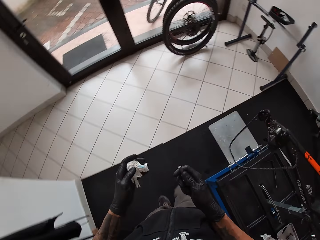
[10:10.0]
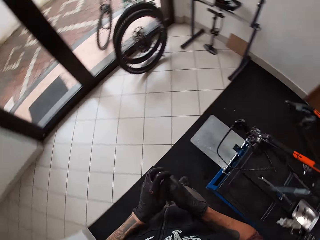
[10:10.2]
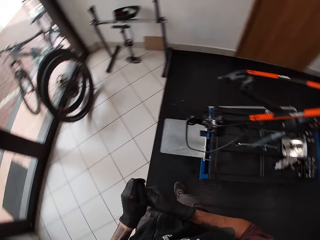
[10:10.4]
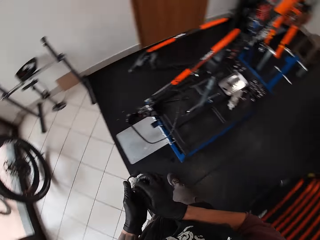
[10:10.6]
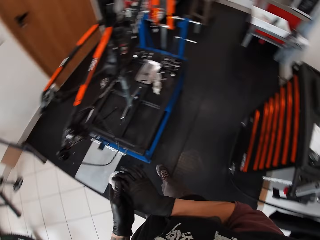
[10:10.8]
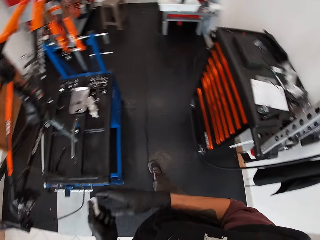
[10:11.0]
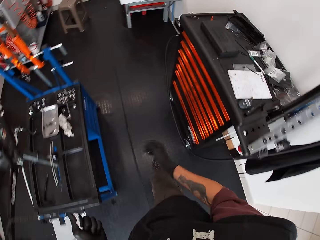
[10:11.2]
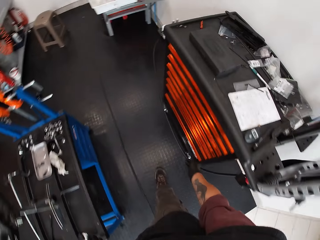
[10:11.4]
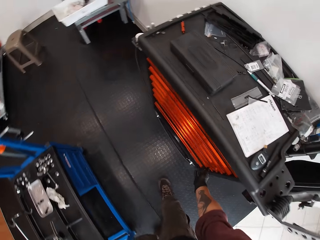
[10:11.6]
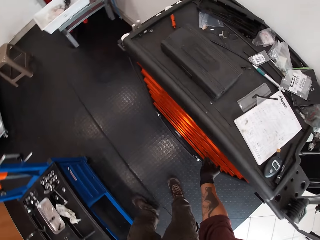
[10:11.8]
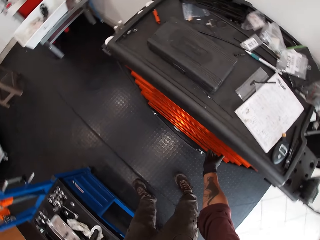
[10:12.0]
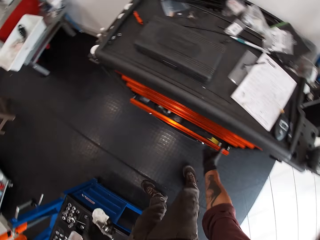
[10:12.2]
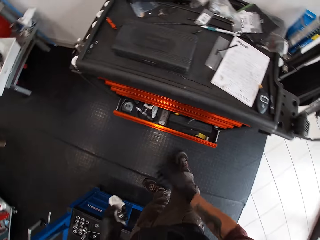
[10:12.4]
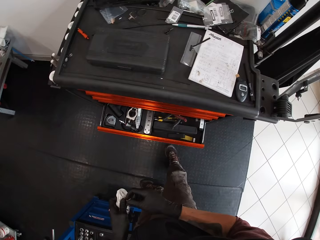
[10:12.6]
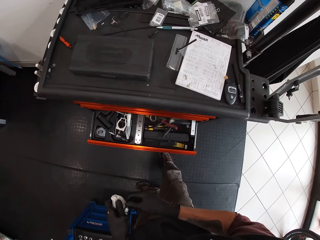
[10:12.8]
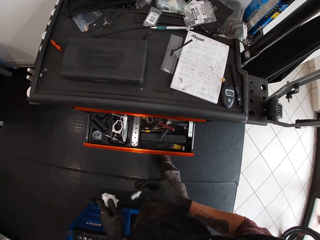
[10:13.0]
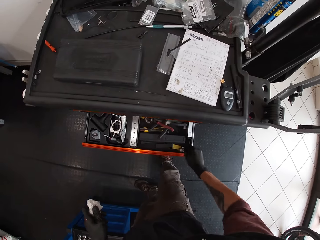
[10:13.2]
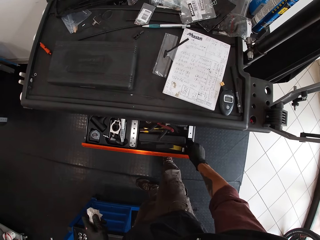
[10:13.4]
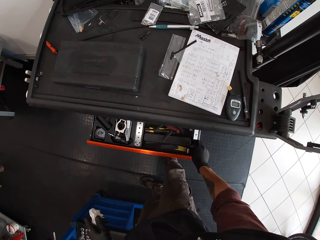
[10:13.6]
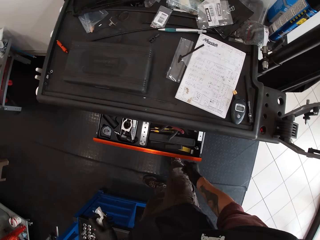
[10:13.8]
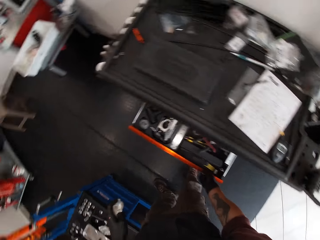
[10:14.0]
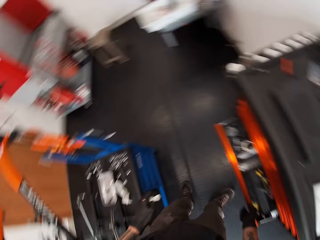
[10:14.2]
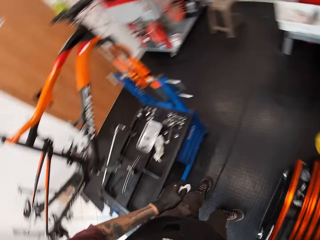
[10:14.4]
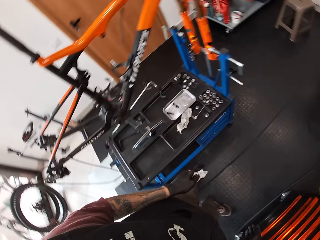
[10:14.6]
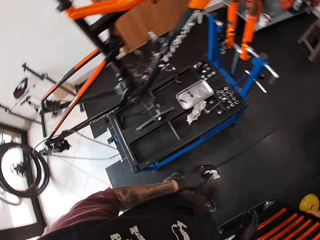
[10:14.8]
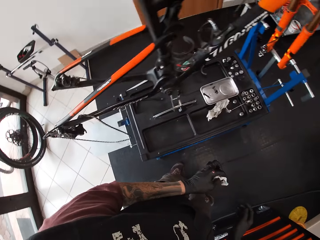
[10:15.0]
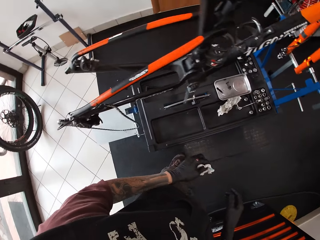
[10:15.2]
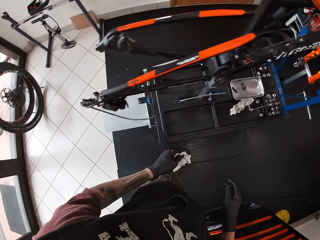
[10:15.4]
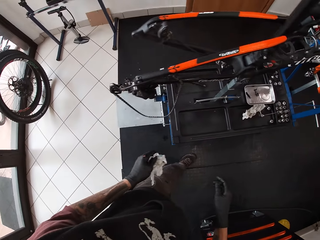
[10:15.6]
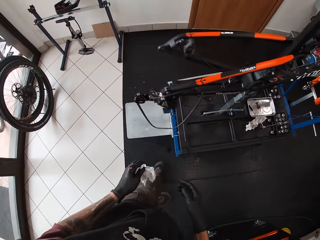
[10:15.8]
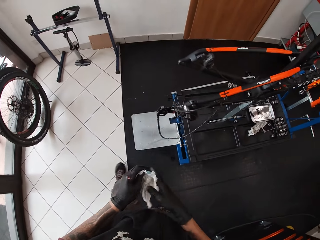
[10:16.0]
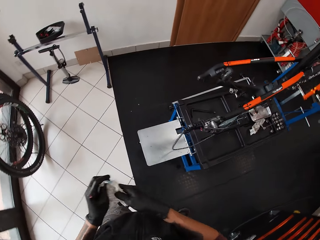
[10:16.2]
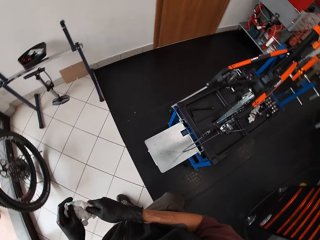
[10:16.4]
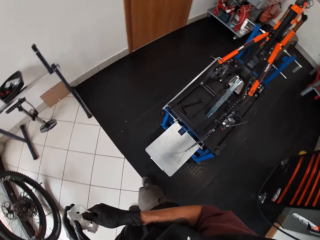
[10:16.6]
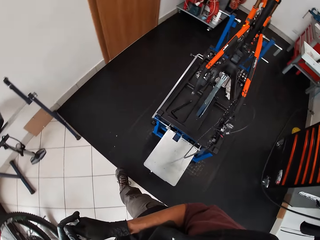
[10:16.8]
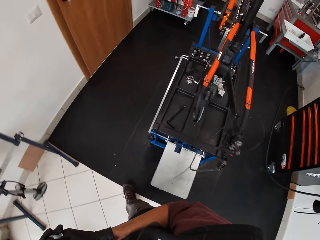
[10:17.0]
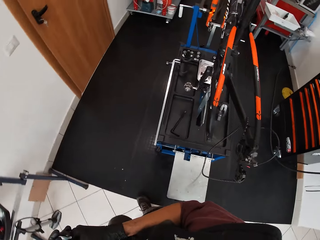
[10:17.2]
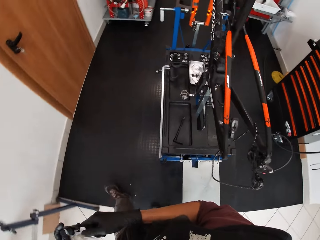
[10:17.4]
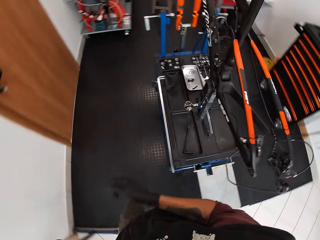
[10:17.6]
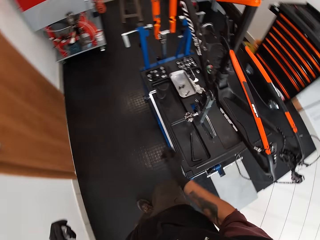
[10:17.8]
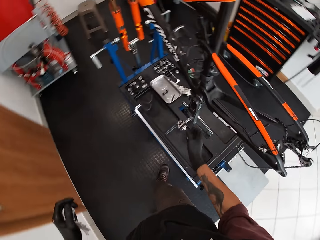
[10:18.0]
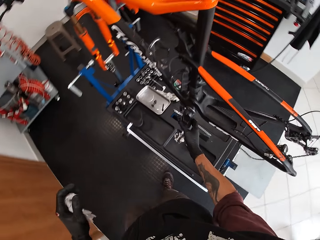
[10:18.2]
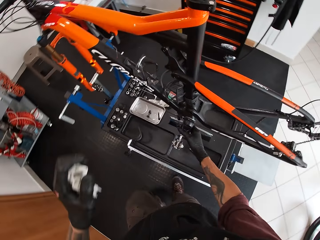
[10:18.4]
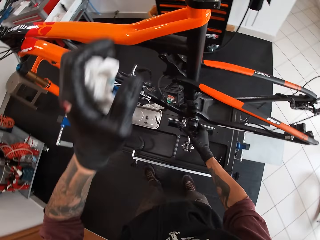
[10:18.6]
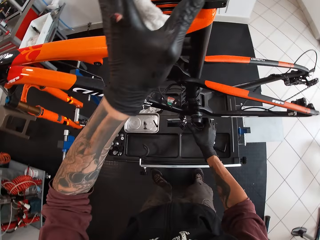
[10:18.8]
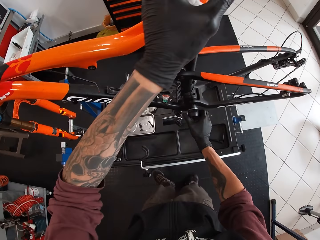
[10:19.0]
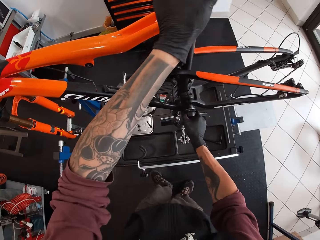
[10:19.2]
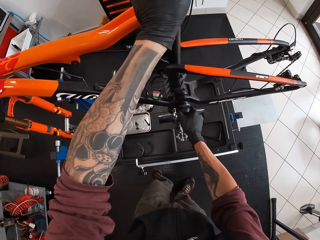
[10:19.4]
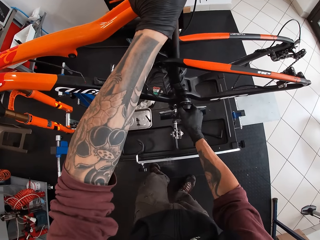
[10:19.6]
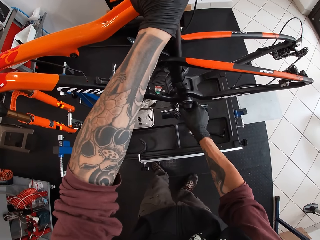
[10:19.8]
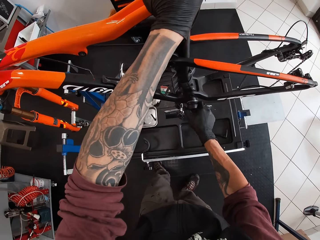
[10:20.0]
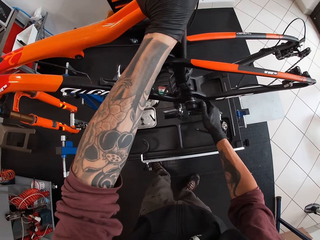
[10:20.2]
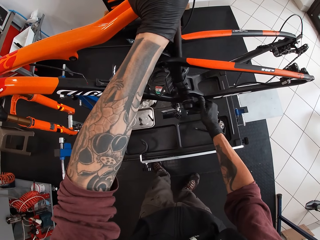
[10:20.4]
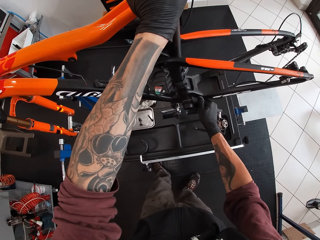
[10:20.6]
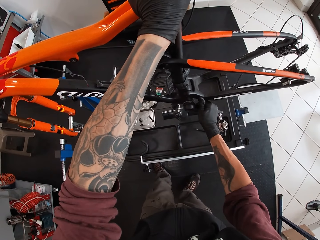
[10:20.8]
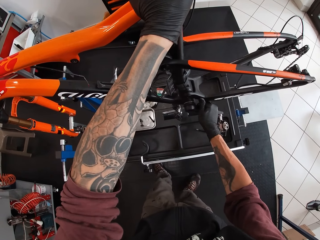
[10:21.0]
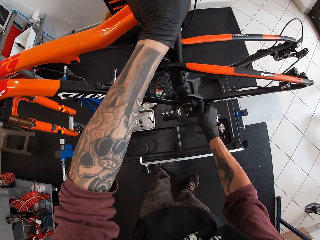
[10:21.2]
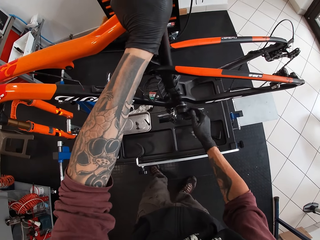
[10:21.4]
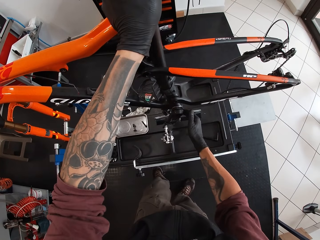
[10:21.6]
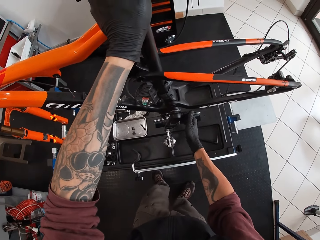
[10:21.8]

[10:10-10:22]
The camera wearer walks around the garage. He looks around the garage. He opens a drawer with his right hand. He drops the nut setter into the drawer with his right hand. He closes the drawer with his right hand. He looks around the garage. He walks around the garage. He touches a bicycle pedal with his right hand. He holds the bicycle. He removes the crank arm.

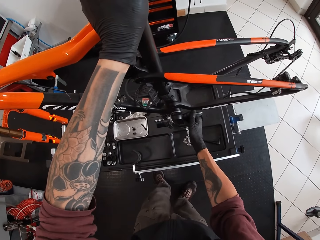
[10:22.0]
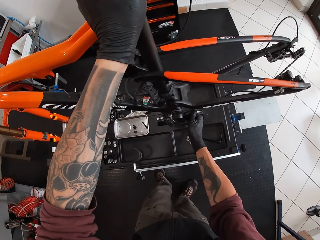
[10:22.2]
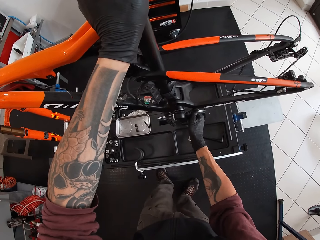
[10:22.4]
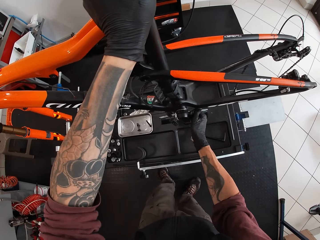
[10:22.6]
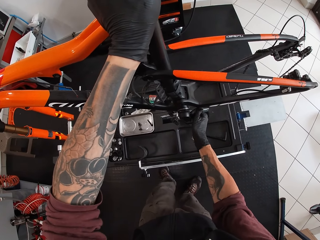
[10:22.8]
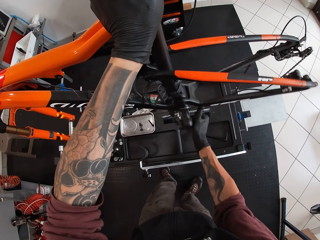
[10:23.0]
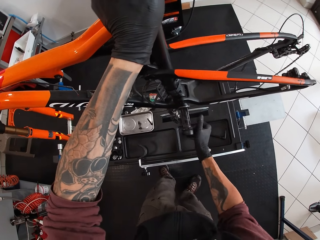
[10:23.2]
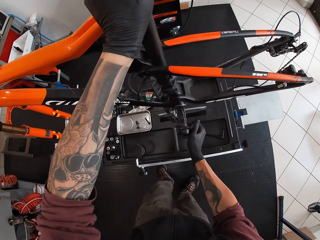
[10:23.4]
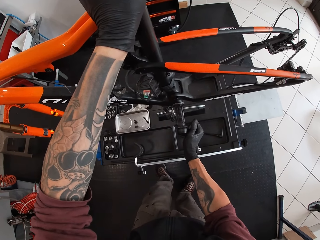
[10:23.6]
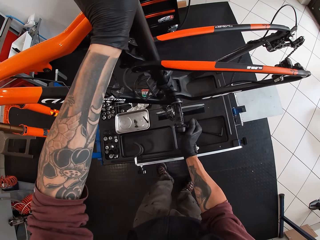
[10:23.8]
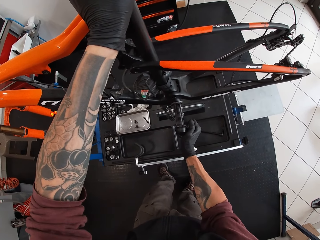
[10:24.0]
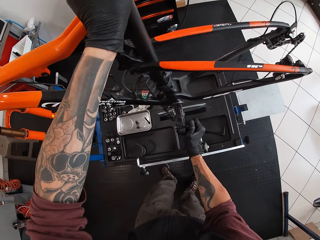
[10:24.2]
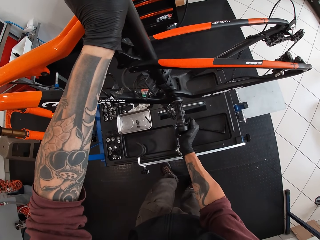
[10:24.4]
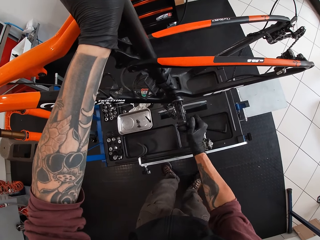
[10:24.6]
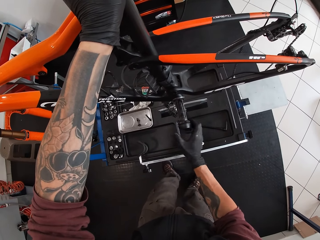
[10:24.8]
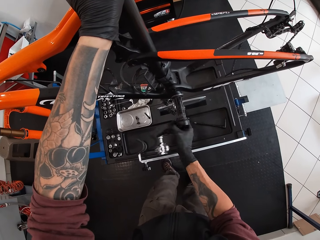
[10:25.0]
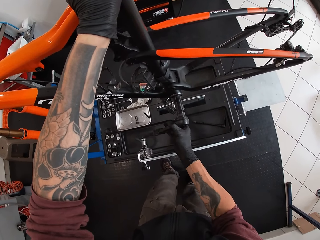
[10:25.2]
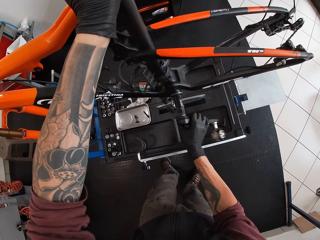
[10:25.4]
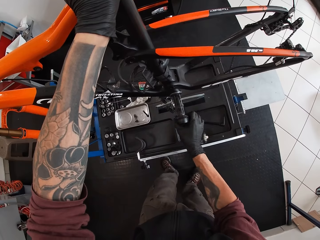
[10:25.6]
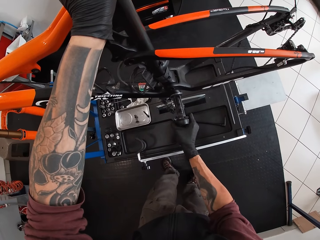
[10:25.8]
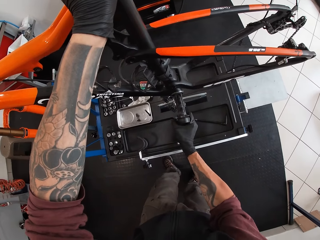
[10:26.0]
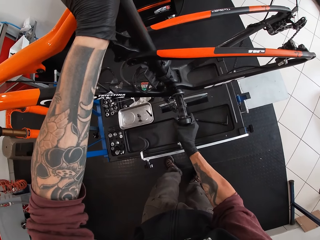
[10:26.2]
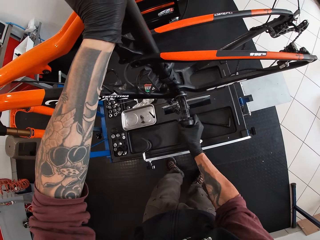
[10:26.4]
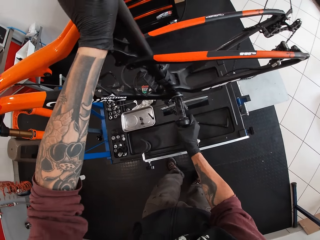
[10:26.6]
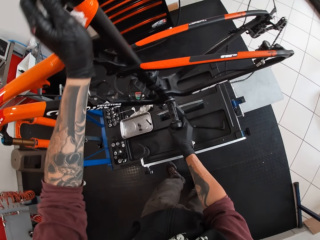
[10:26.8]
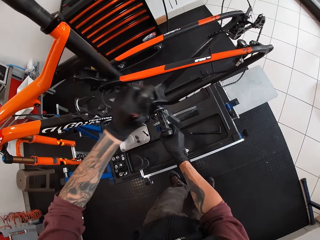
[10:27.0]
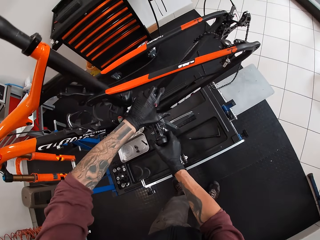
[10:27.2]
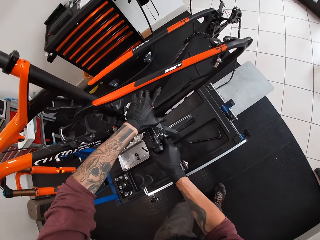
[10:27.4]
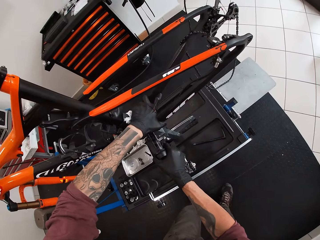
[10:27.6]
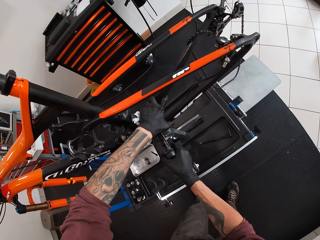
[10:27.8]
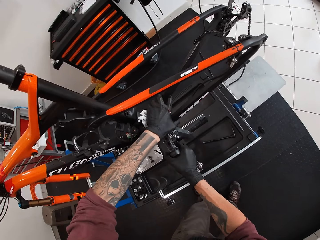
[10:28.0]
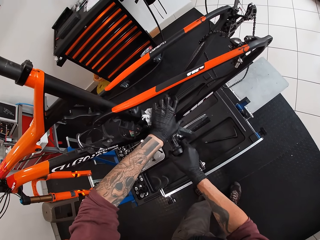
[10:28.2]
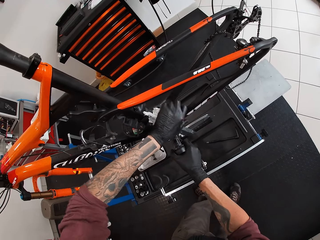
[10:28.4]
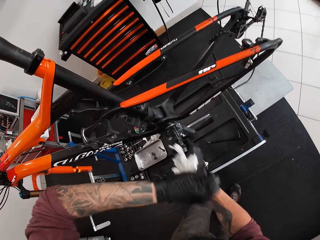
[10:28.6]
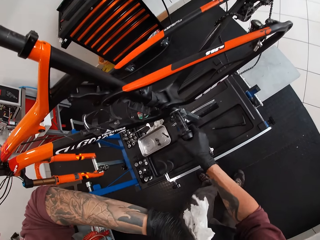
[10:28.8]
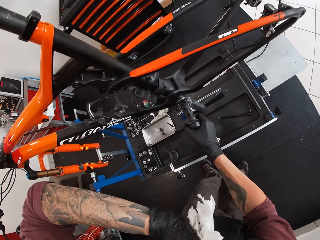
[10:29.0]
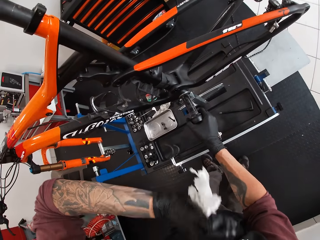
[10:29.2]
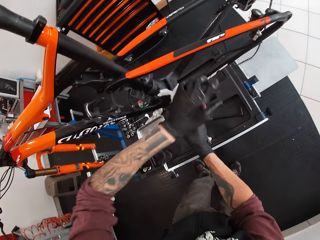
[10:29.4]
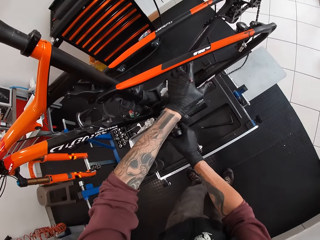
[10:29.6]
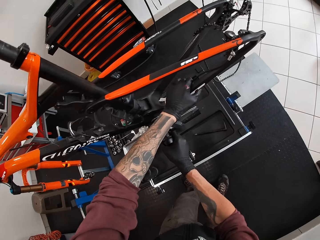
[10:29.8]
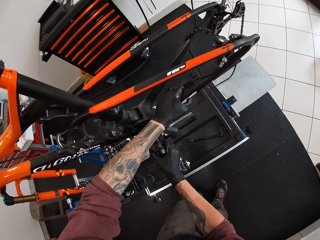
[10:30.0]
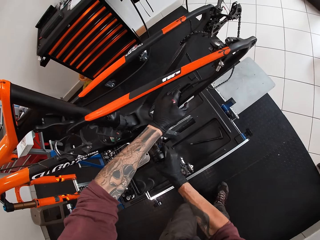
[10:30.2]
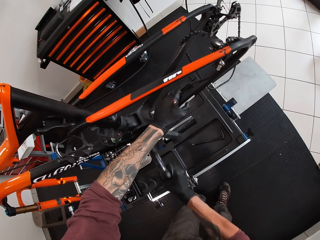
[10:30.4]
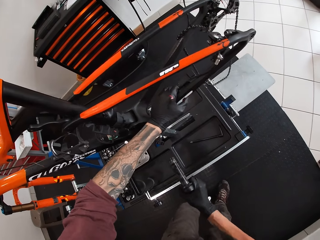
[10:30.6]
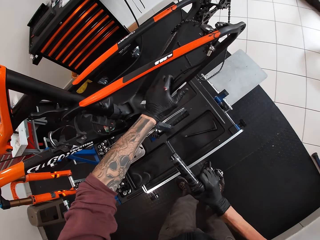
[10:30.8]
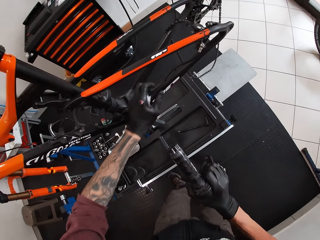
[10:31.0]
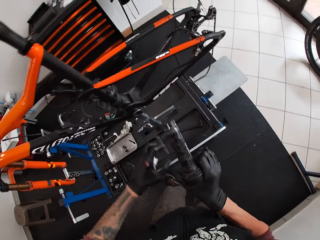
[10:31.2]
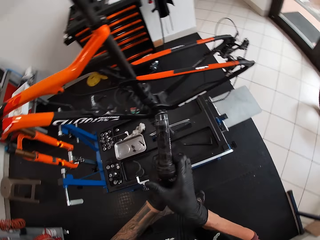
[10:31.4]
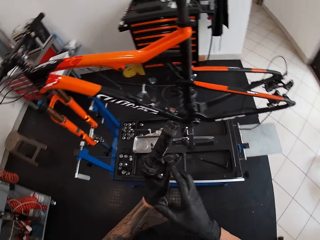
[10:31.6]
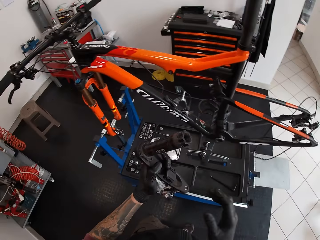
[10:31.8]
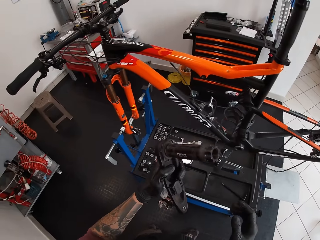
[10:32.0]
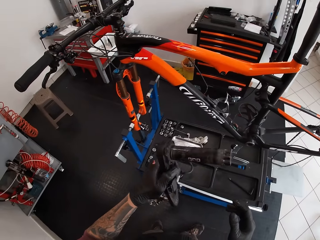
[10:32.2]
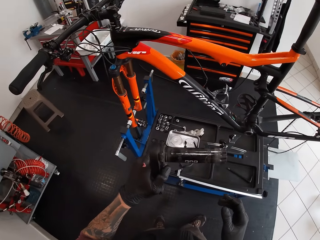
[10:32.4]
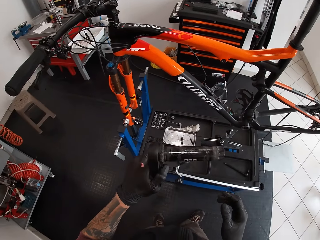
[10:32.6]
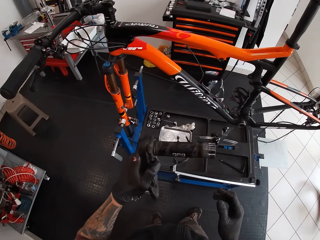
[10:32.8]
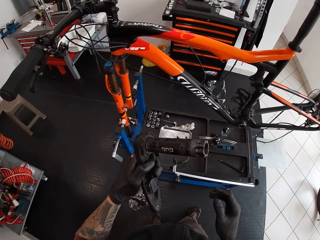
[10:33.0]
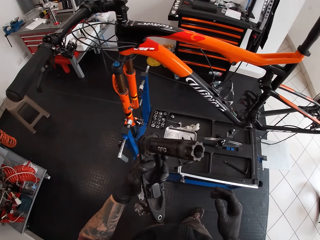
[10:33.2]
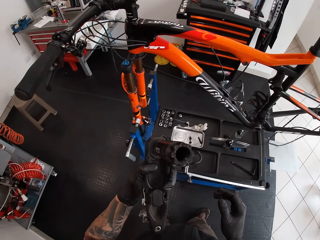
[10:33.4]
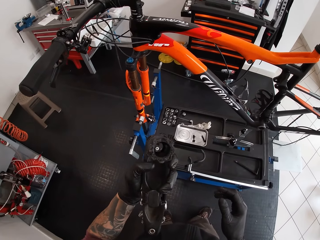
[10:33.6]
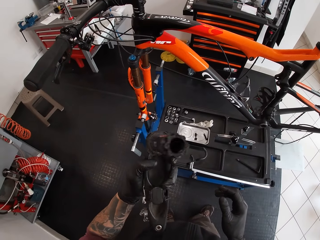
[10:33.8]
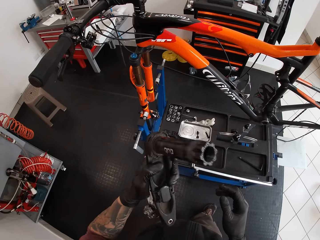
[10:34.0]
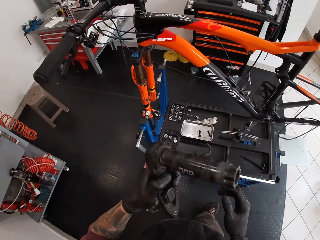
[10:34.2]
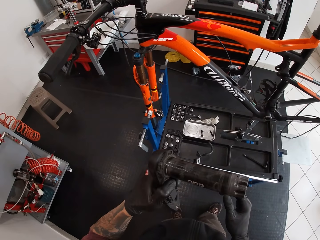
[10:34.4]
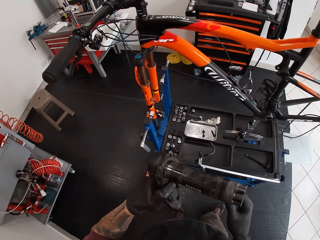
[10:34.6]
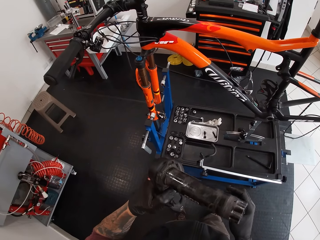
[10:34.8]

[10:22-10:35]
The camera wearer pulls out the bicycle pedal with his right hand. He switches the bicycle pedal to his left hand. He inspects the bicycle pedal in his hand.
